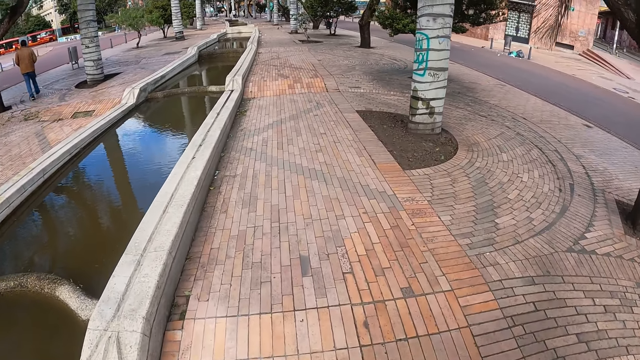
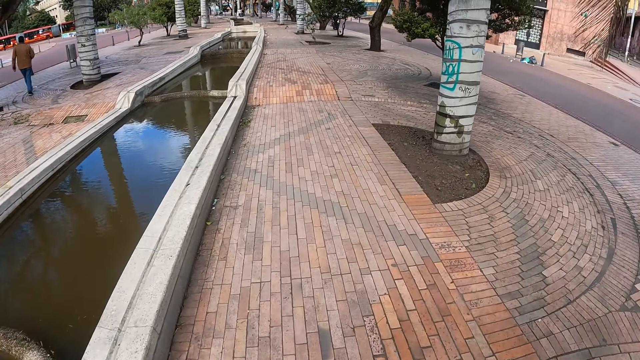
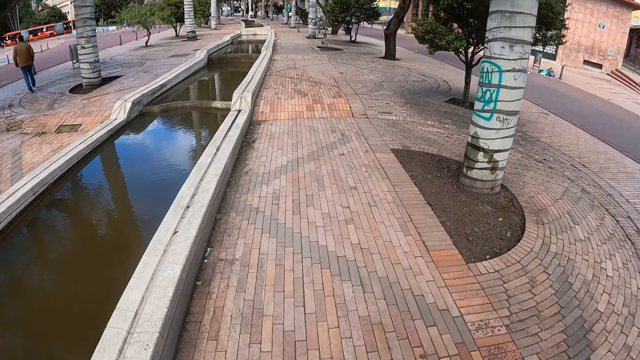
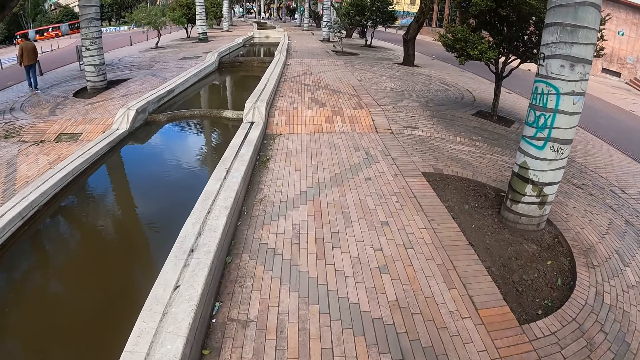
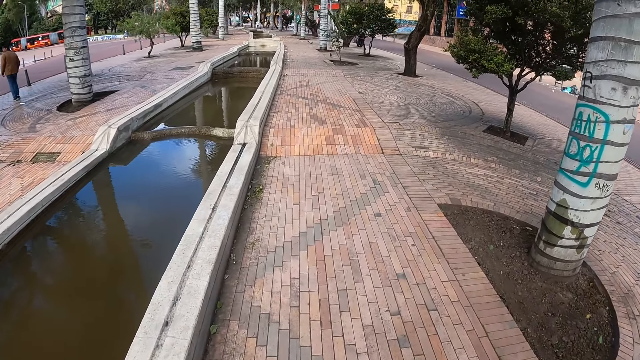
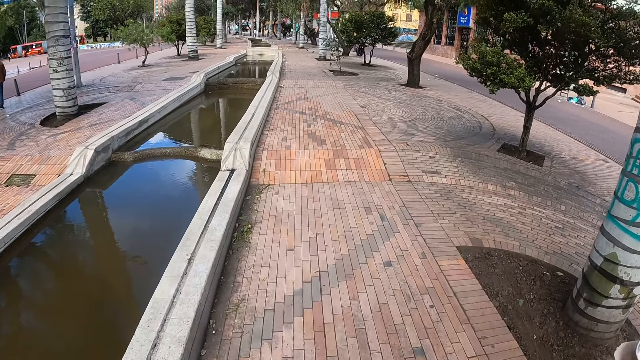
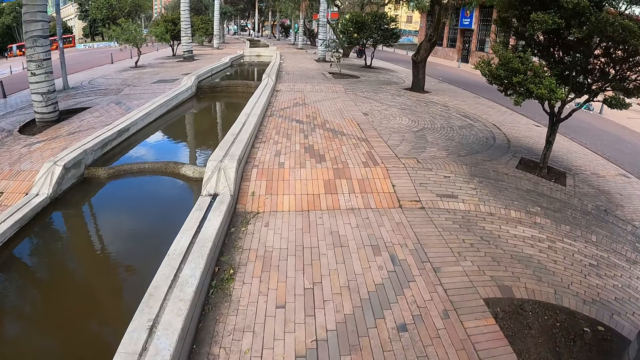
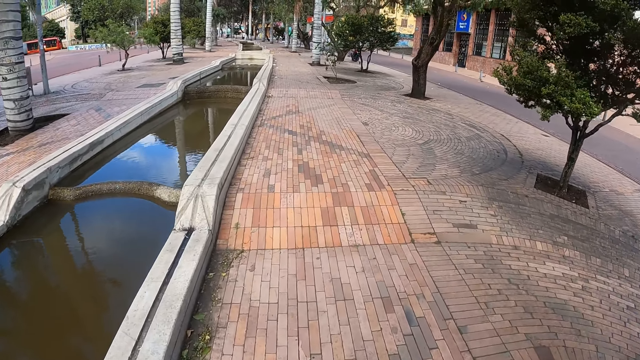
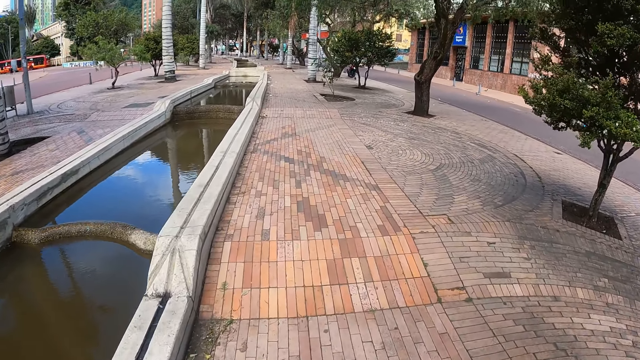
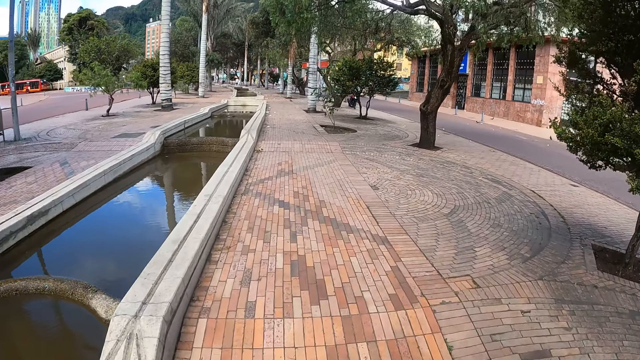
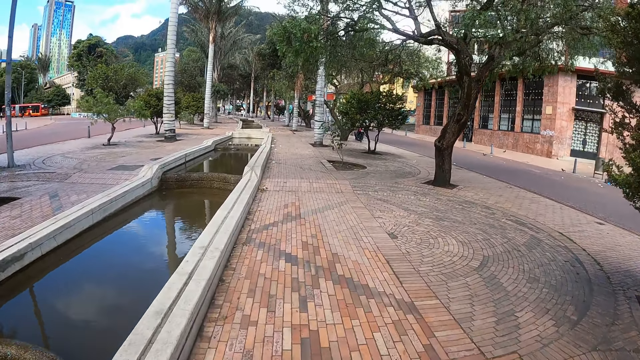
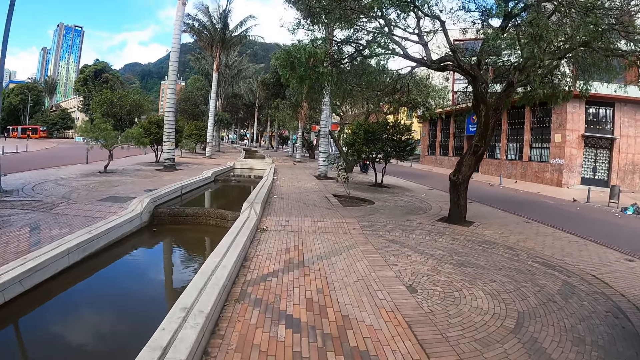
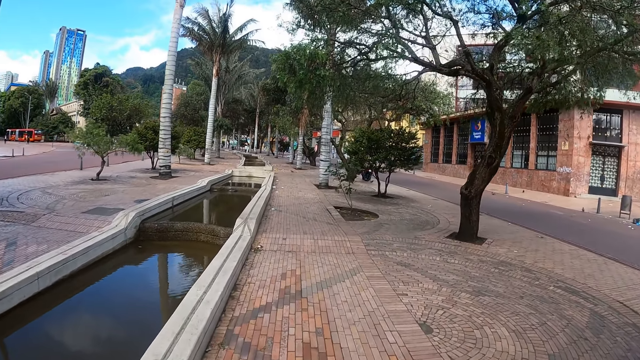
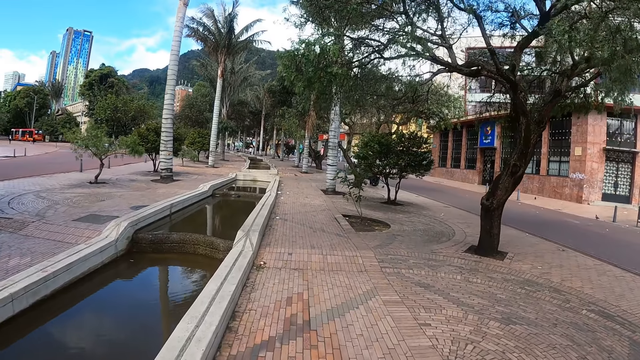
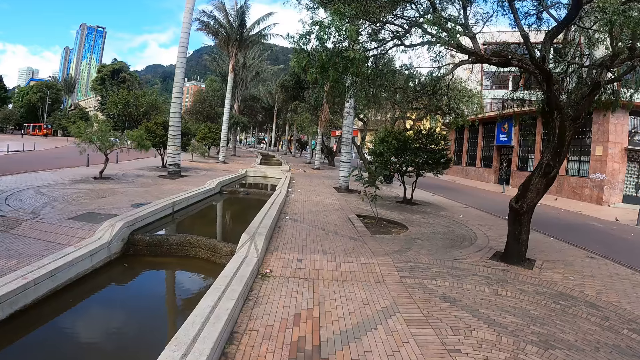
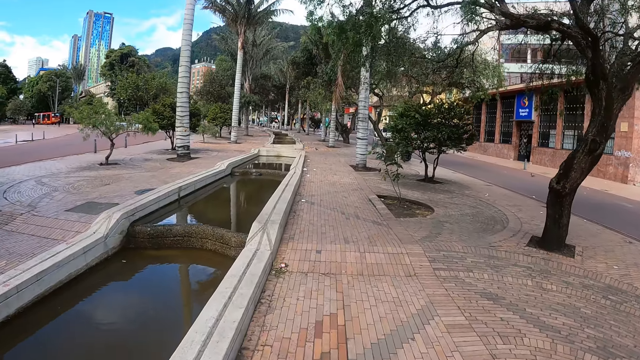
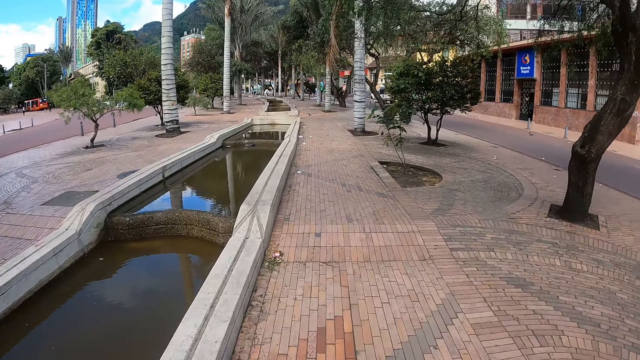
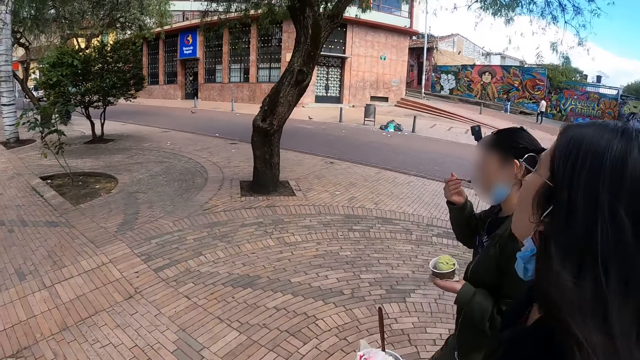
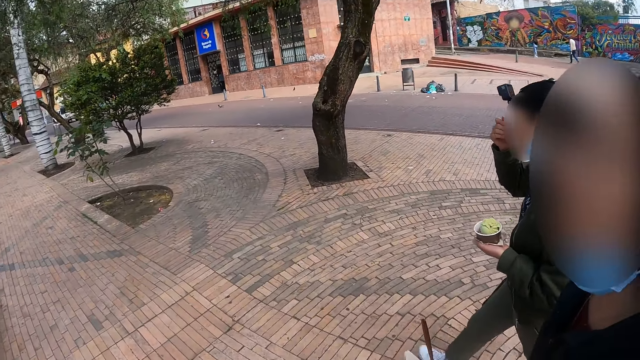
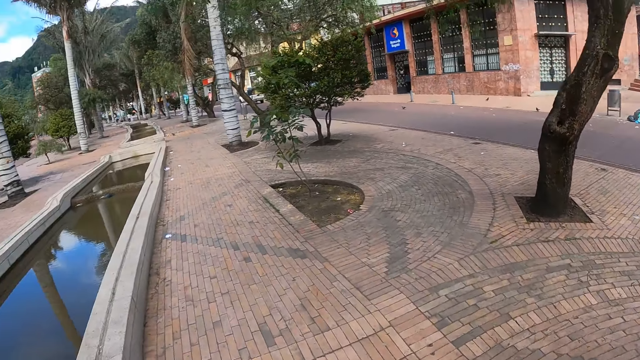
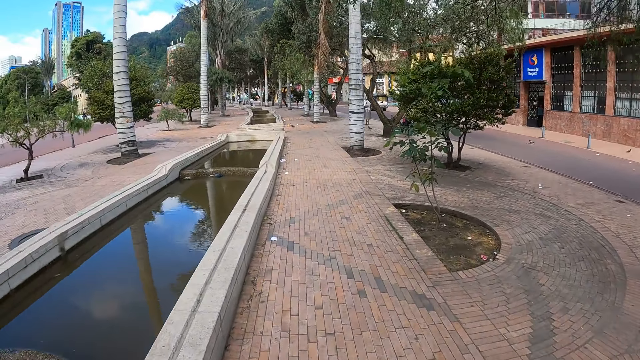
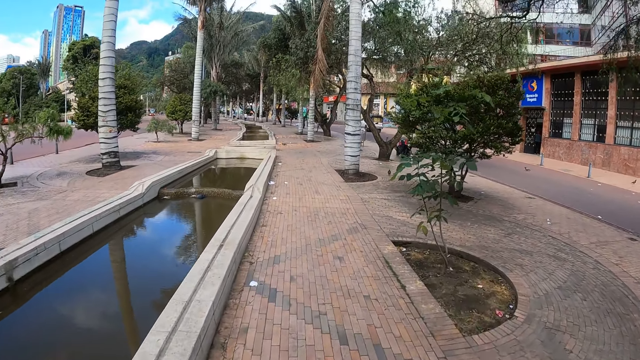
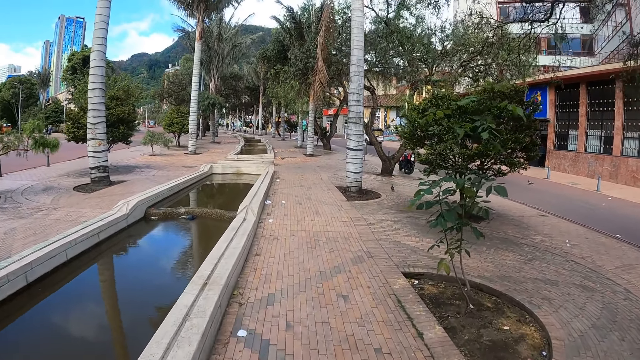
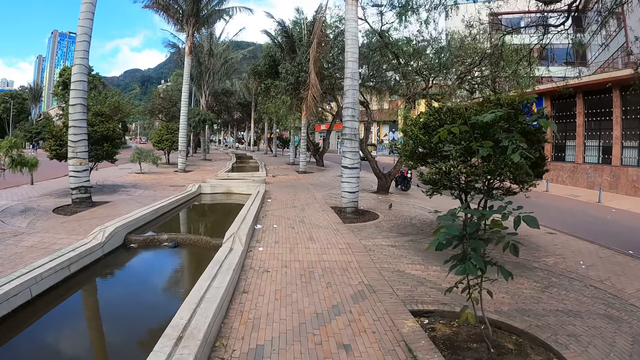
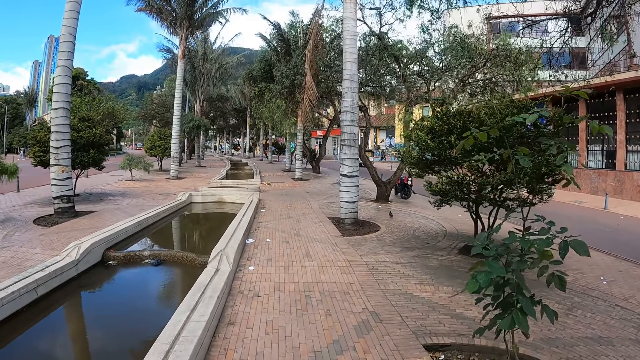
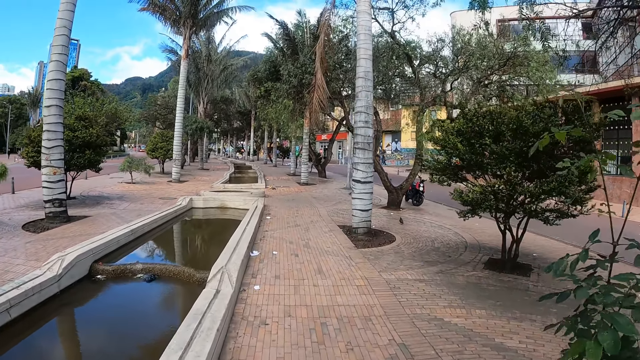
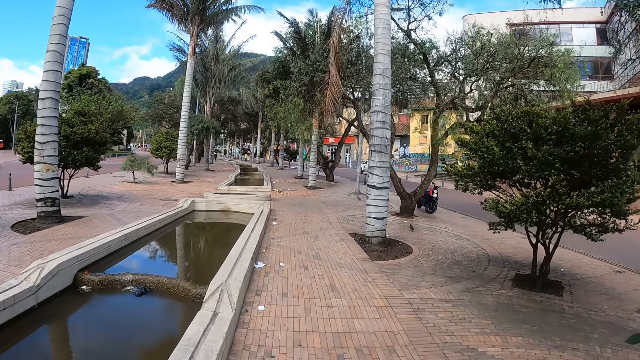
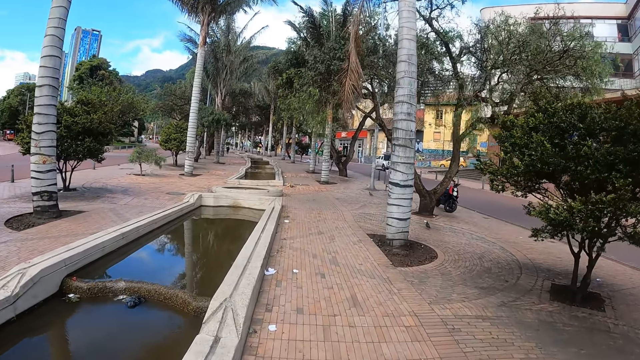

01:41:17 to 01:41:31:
The camera wearer stares at a lady.

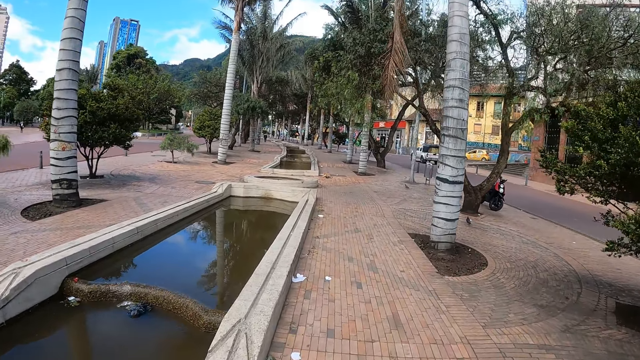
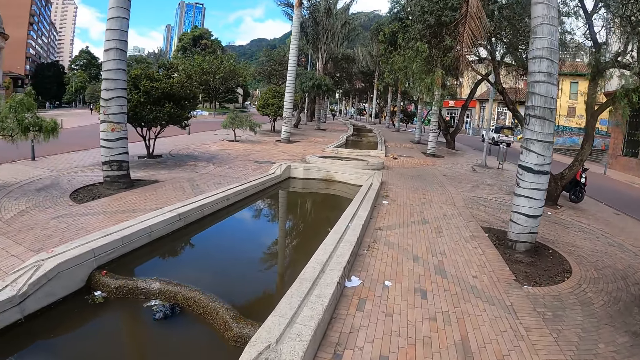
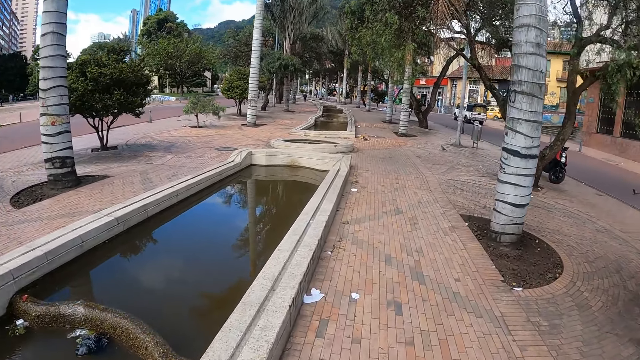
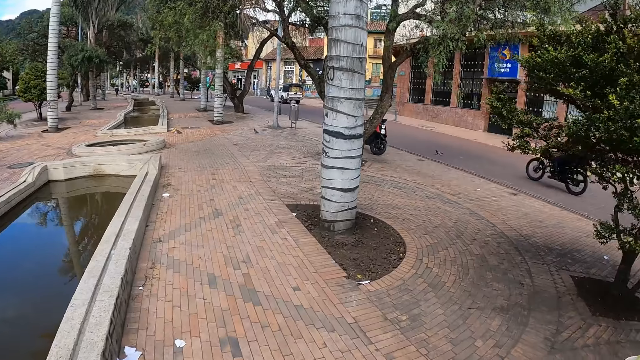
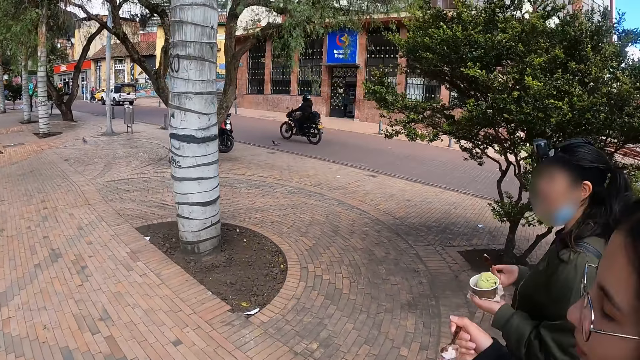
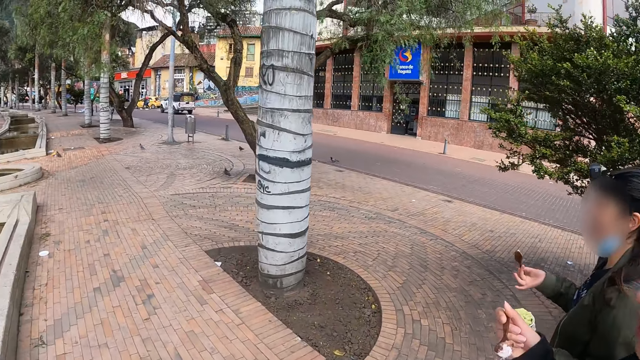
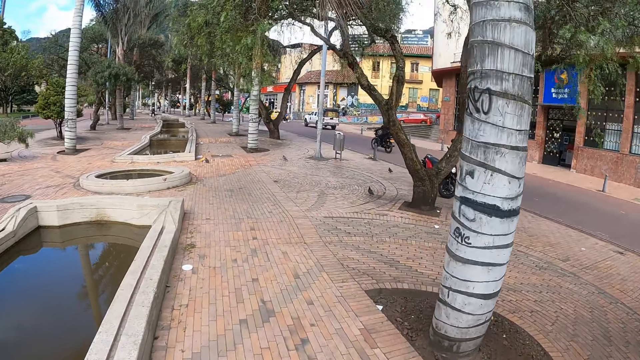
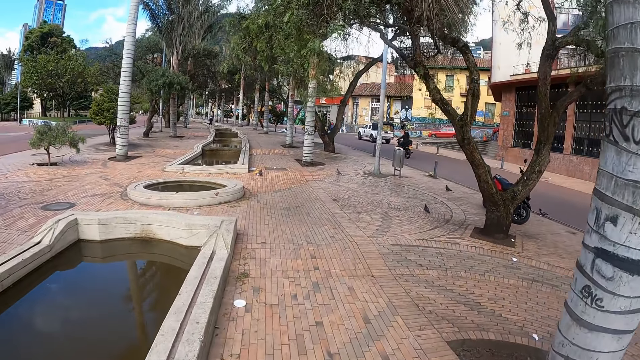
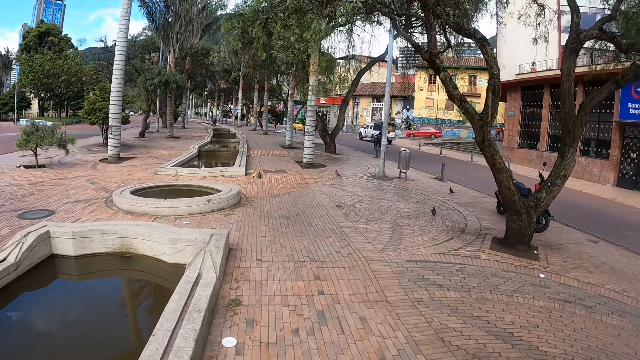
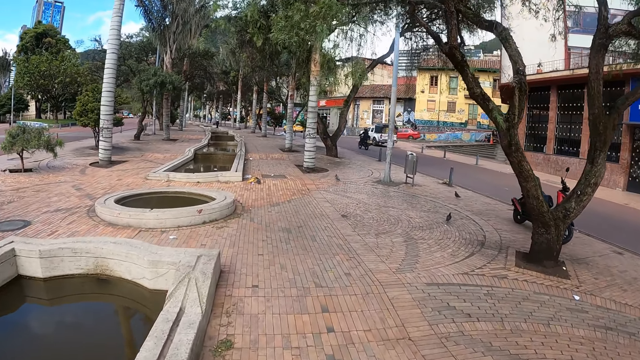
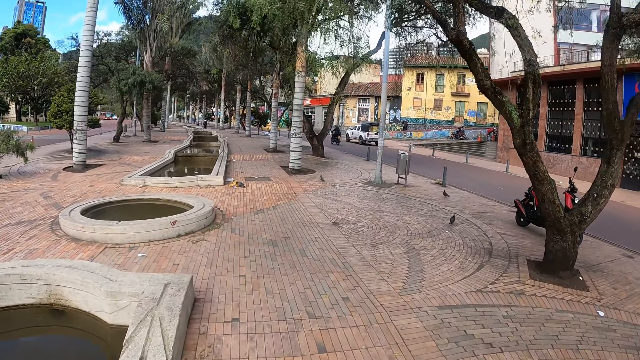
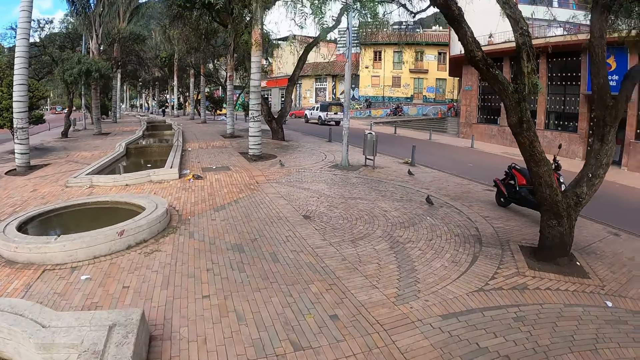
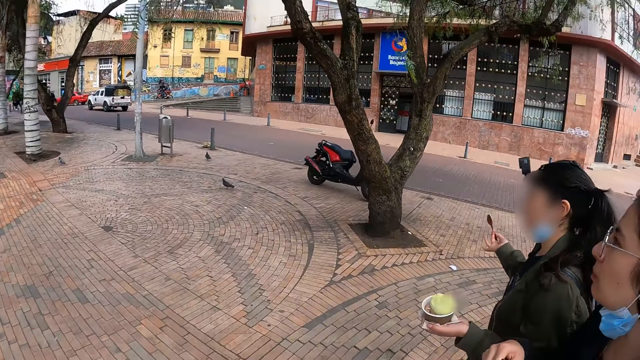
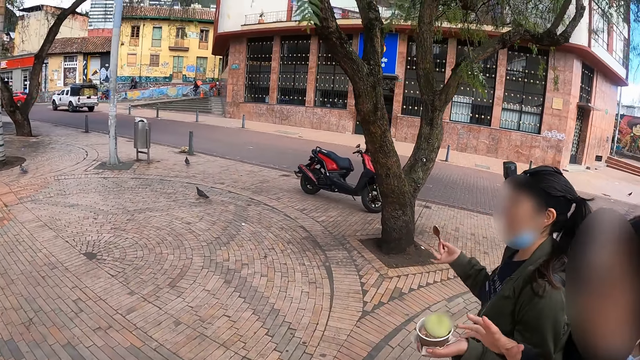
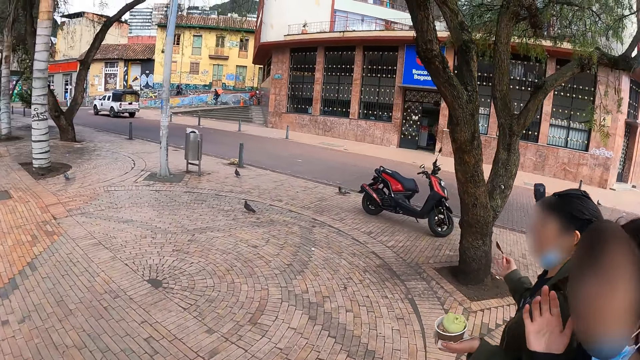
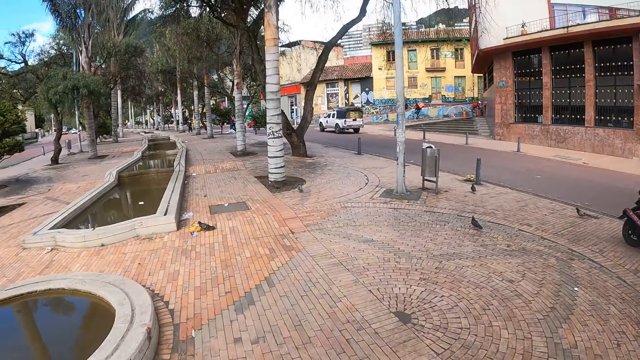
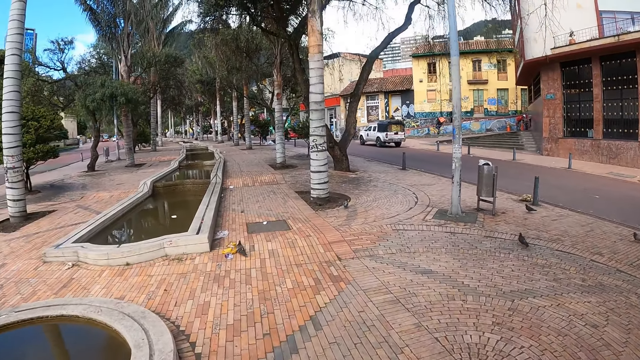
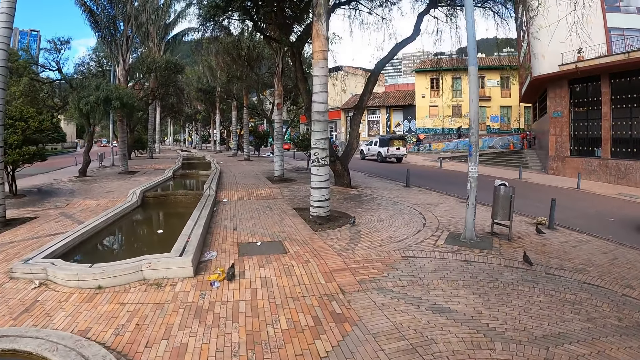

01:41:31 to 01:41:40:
The camera wearer interacts with a lady. They walk along the street. They look around. The lady gestures at the camera wearer.
